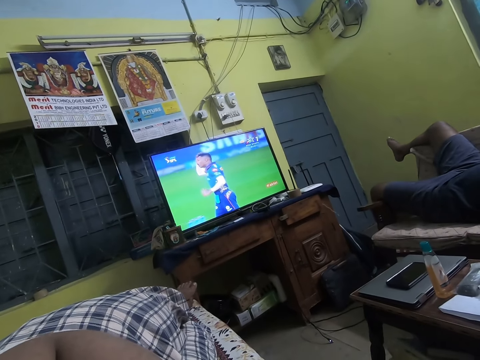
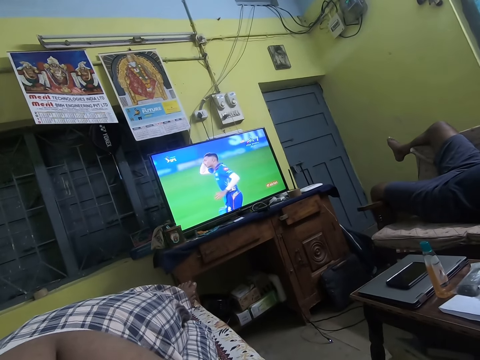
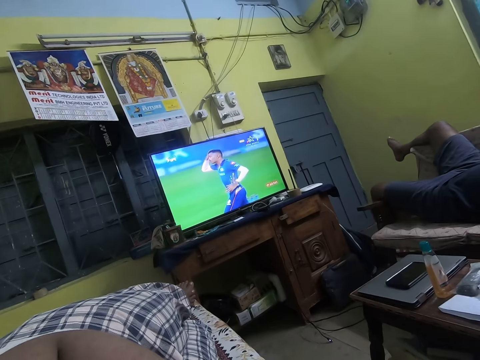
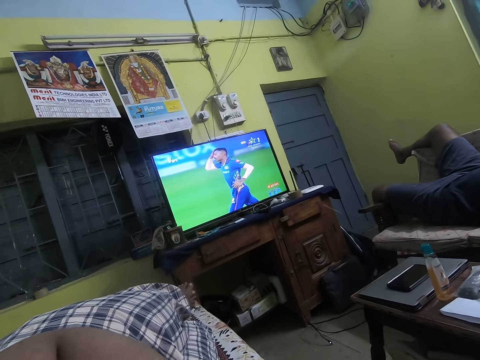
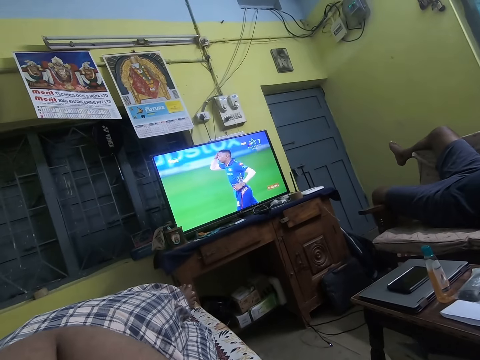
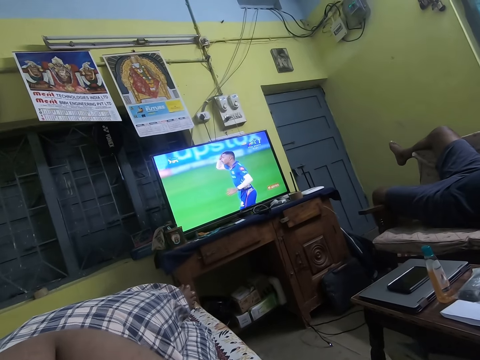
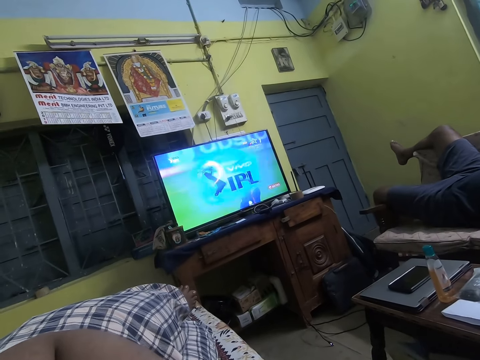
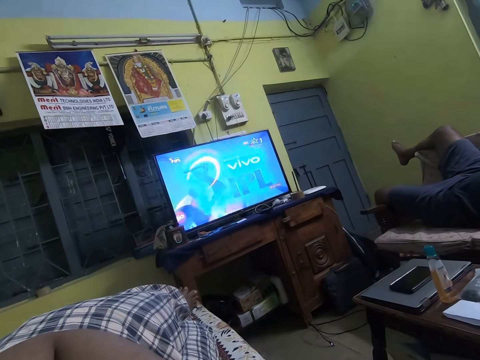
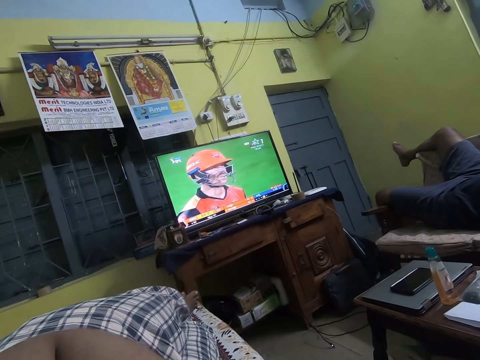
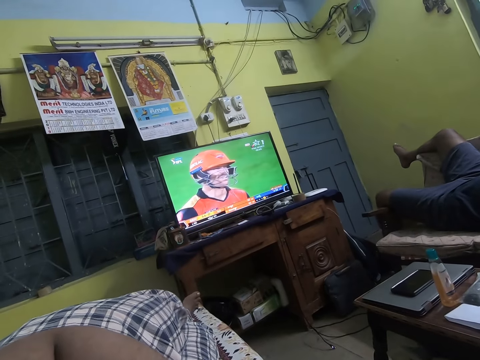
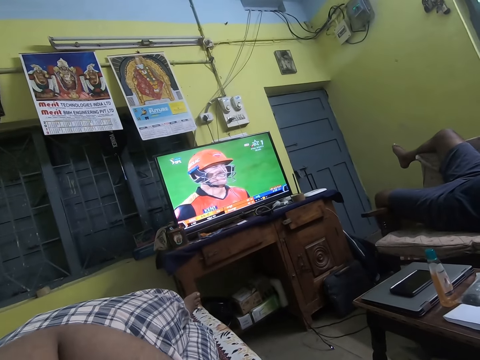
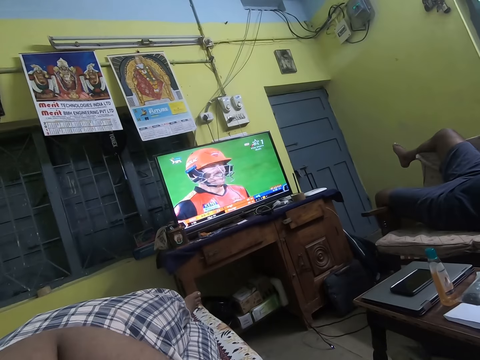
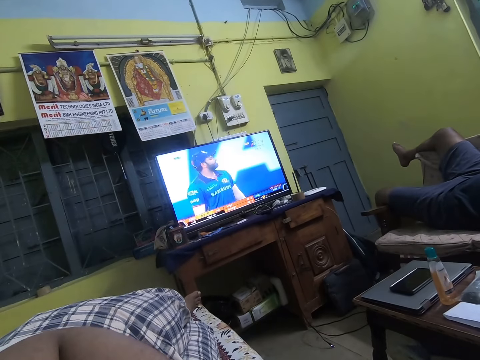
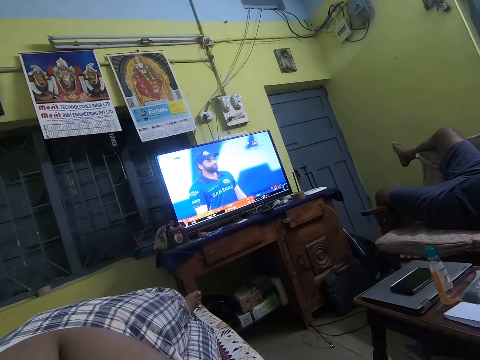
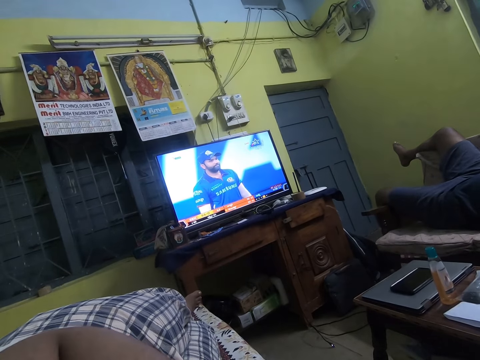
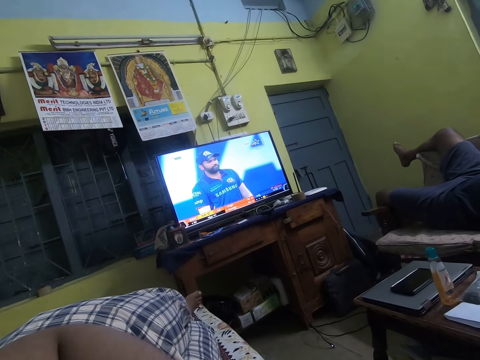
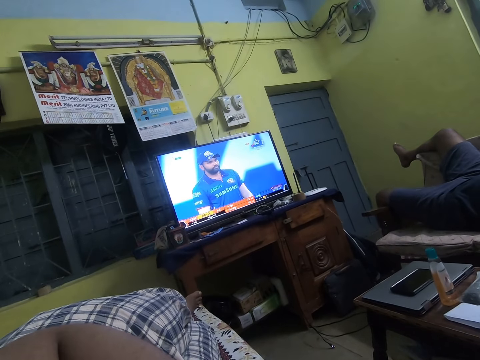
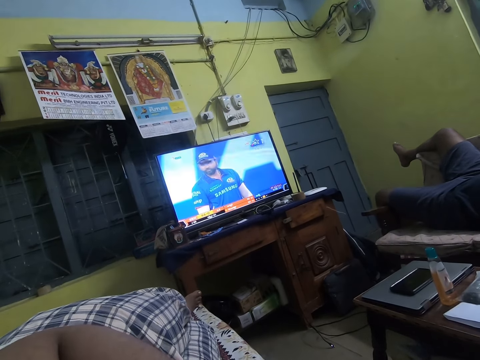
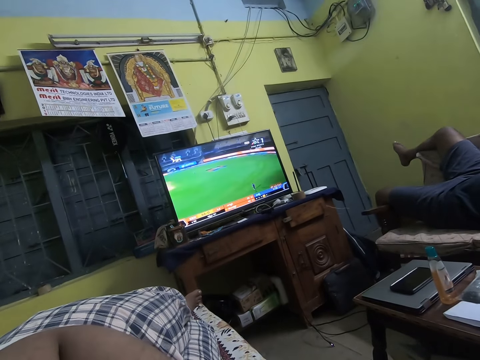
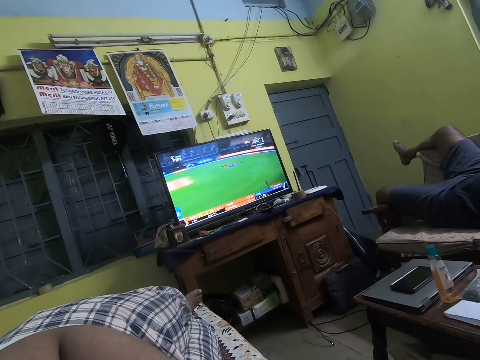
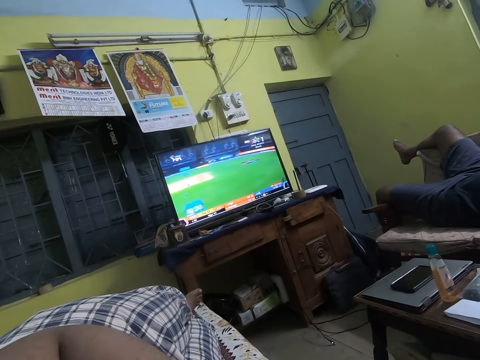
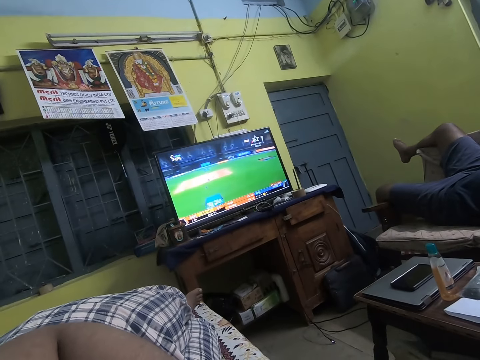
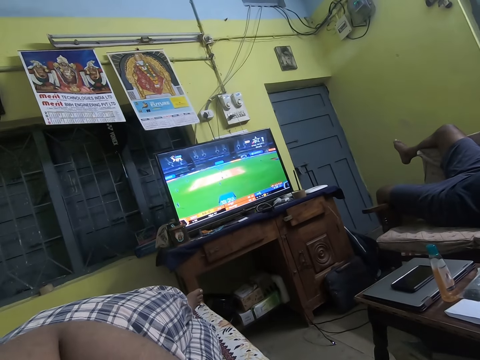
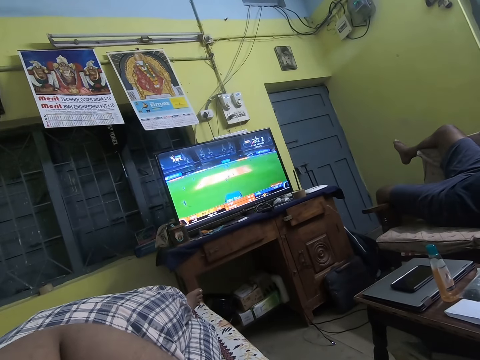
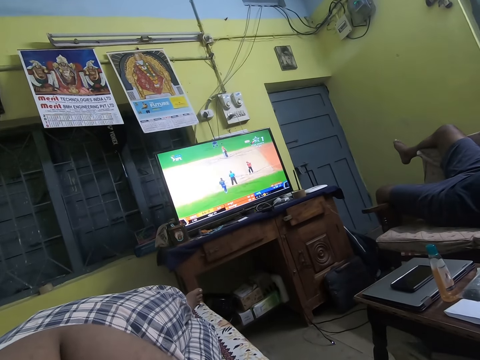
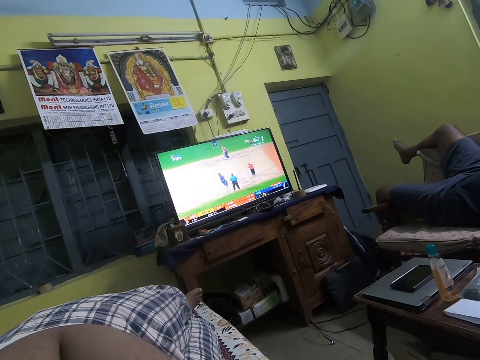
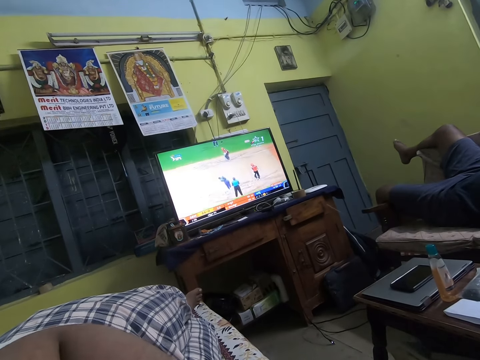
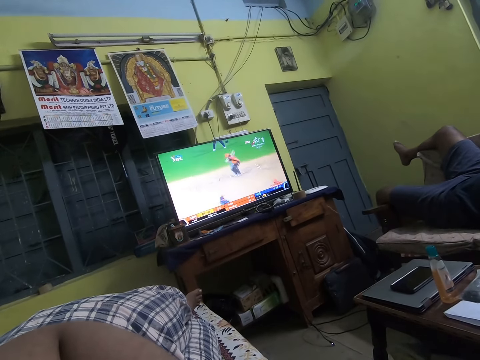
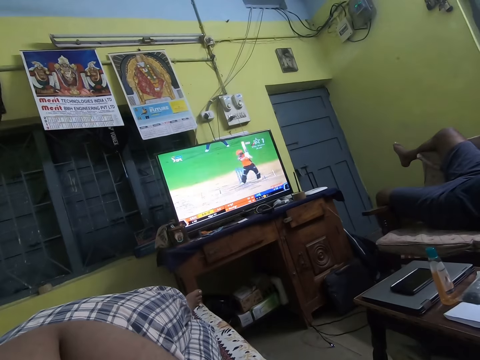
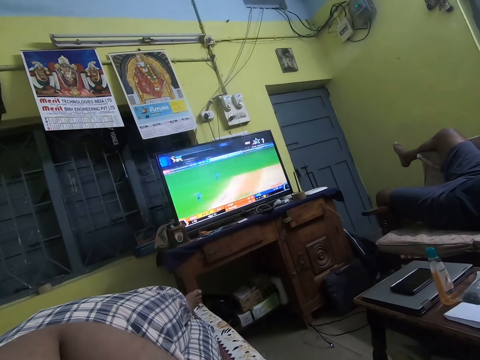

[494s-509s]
The camera wearer watches the television.

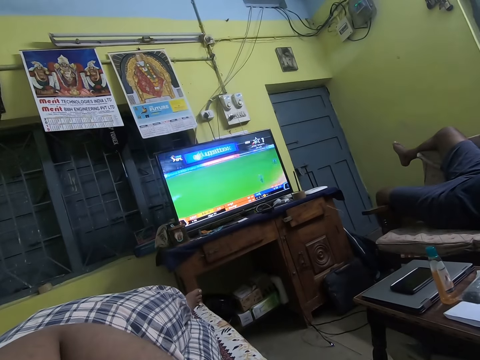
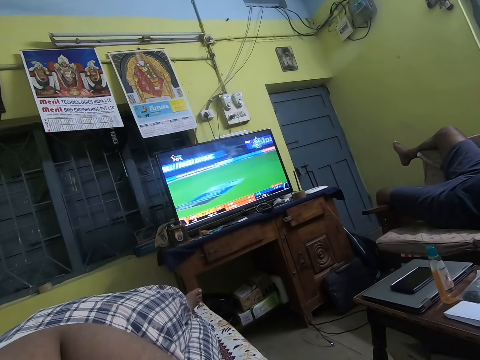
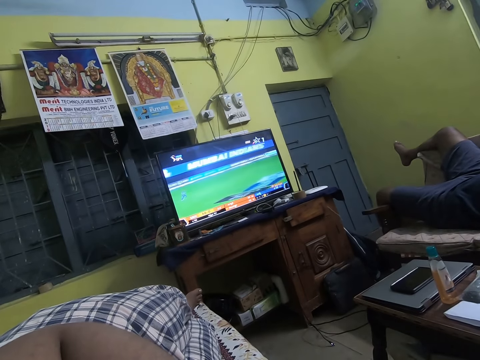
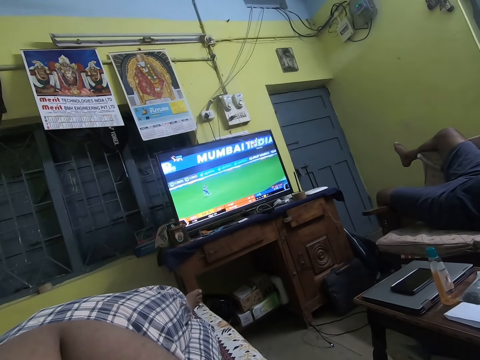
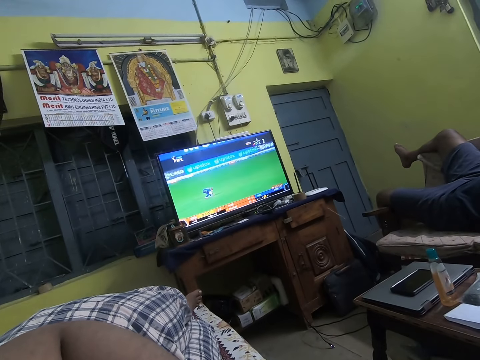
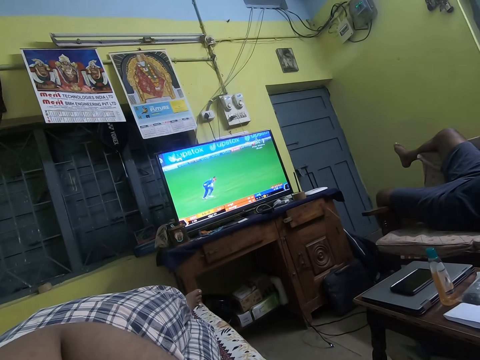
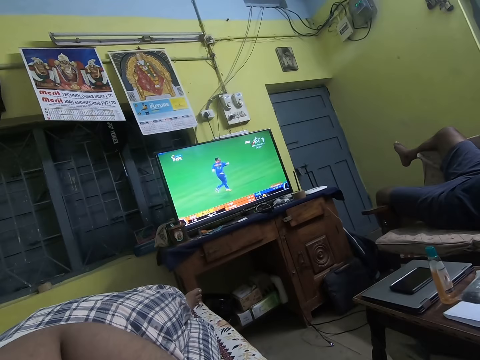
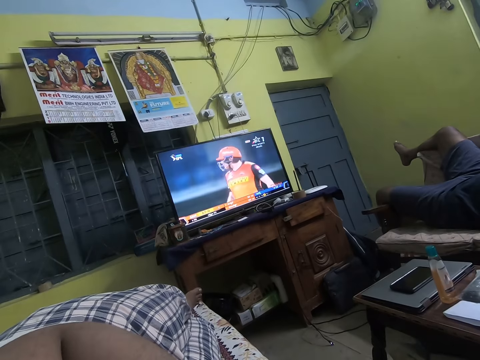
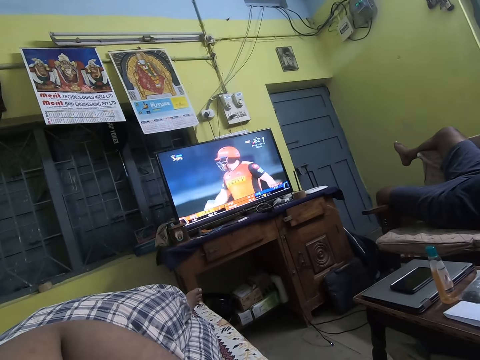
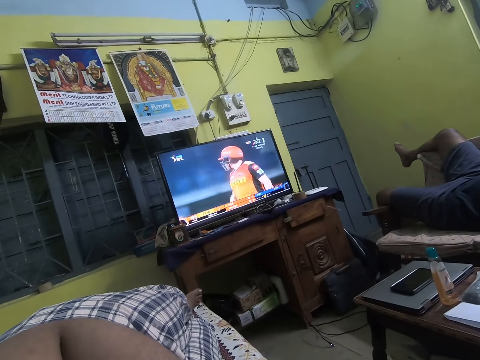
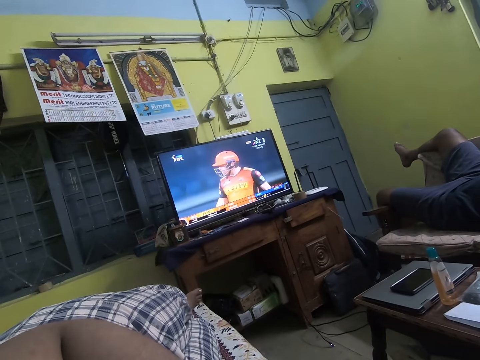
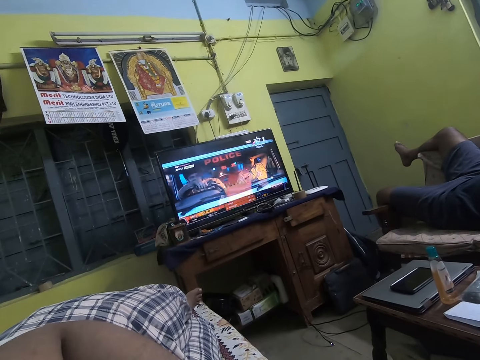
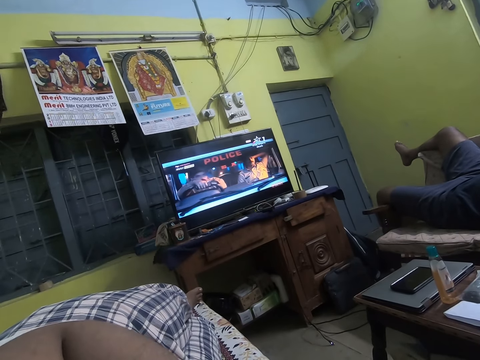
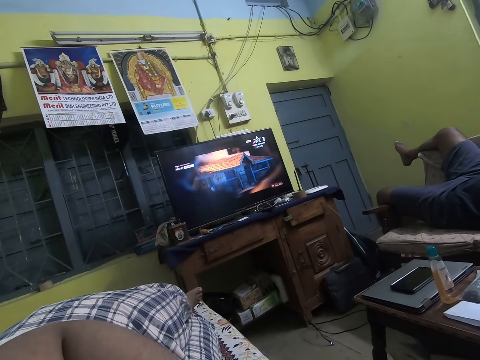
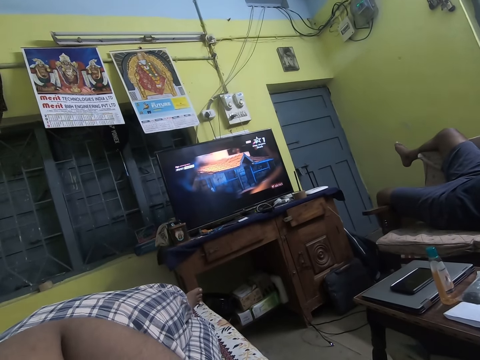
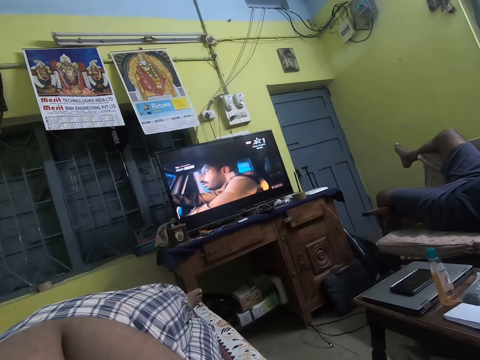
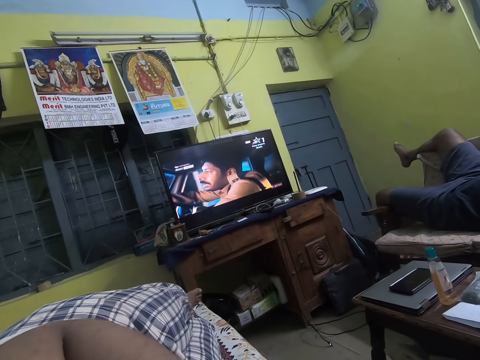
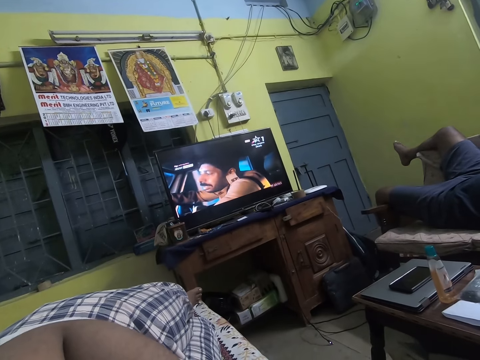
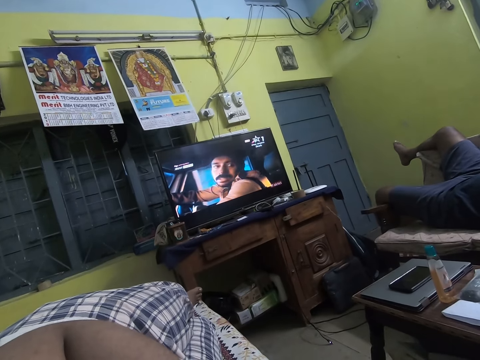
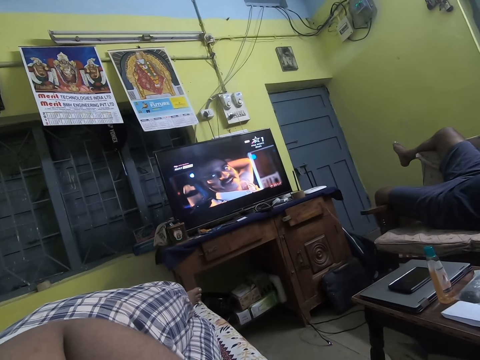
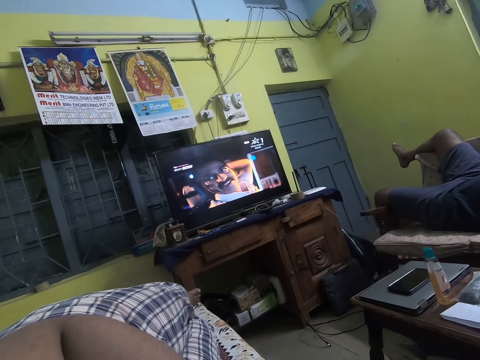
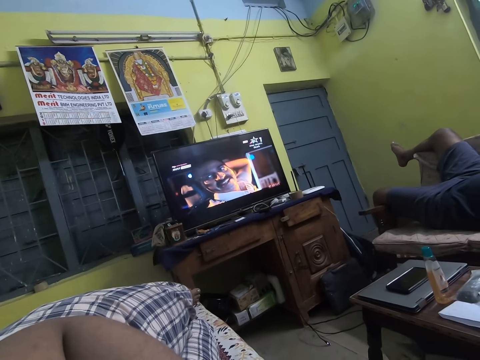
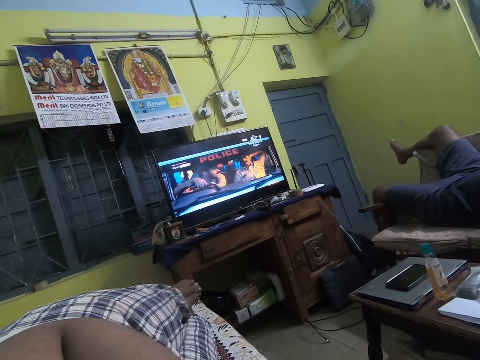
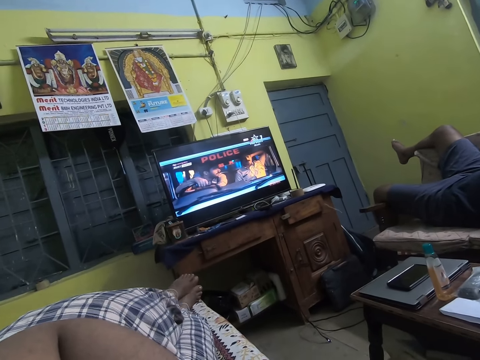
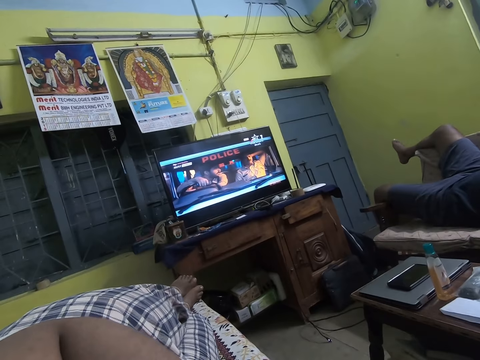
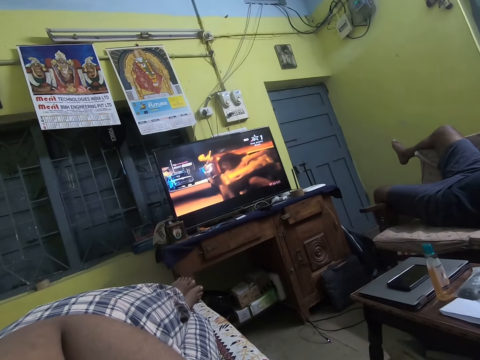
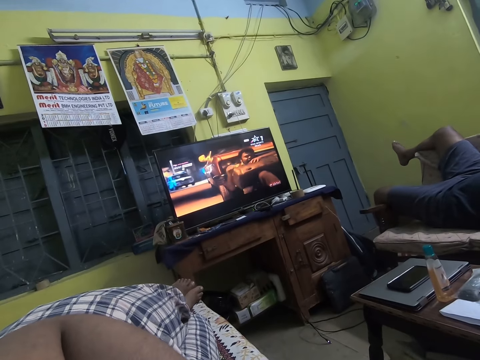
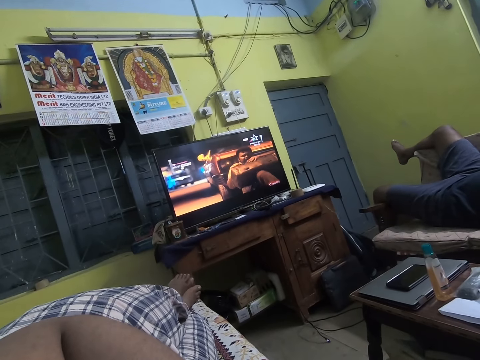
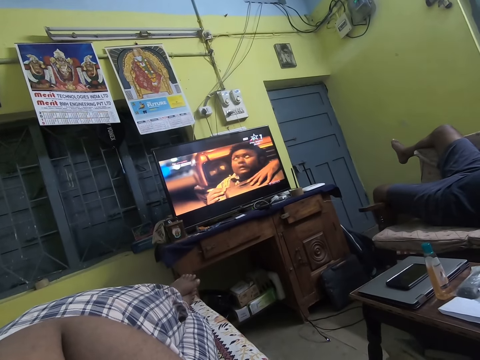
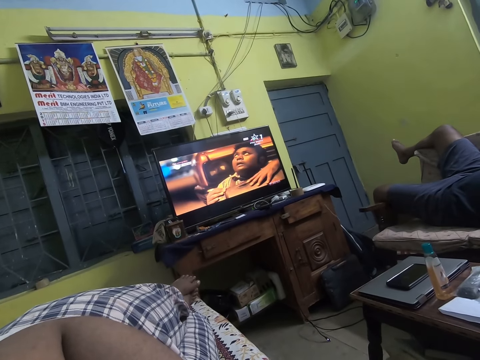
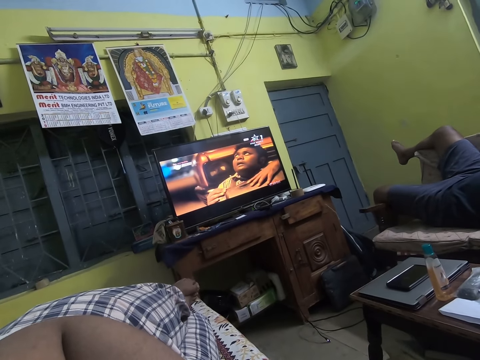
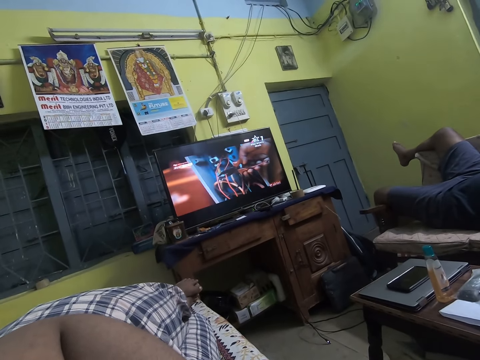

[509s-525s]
The camera wearer moves their leg.
